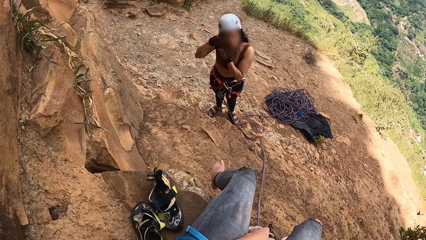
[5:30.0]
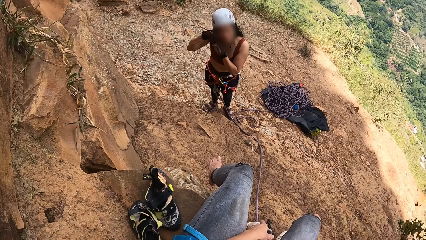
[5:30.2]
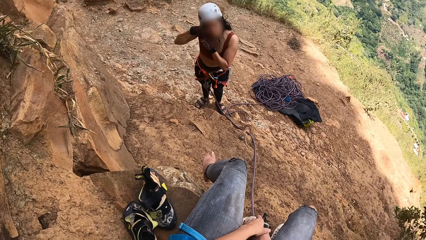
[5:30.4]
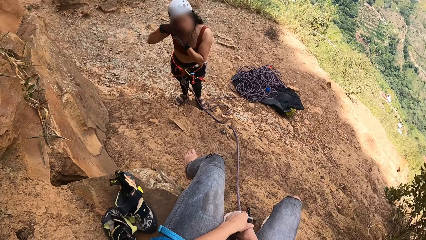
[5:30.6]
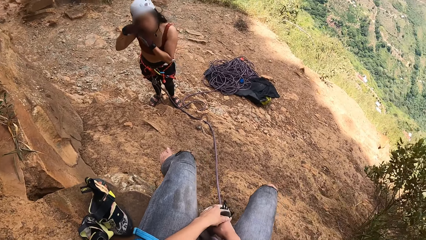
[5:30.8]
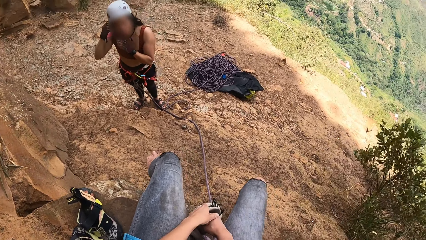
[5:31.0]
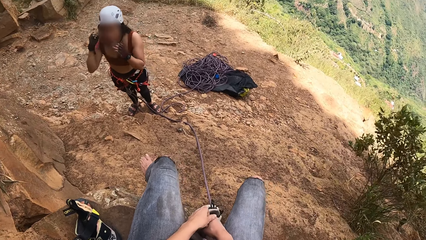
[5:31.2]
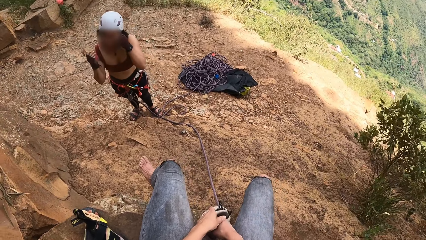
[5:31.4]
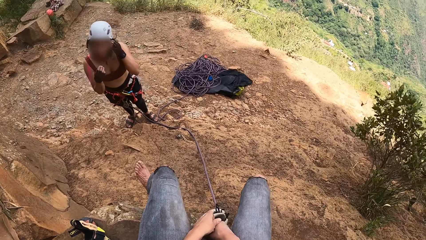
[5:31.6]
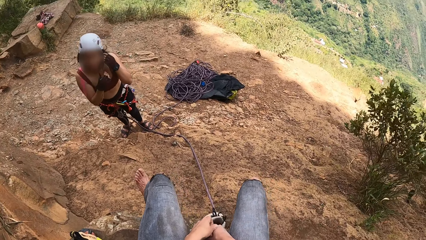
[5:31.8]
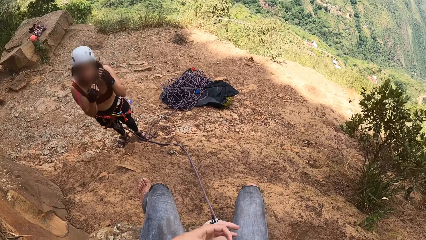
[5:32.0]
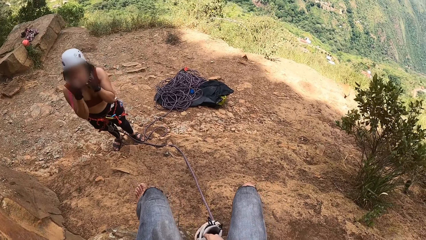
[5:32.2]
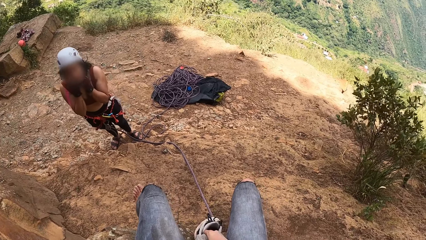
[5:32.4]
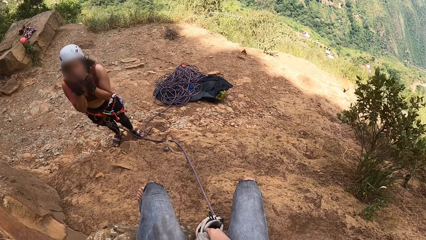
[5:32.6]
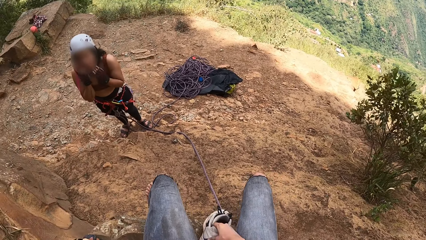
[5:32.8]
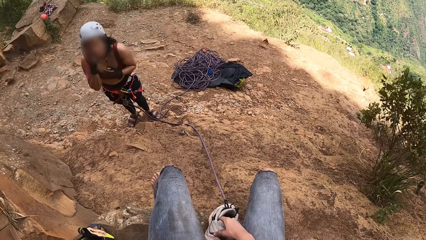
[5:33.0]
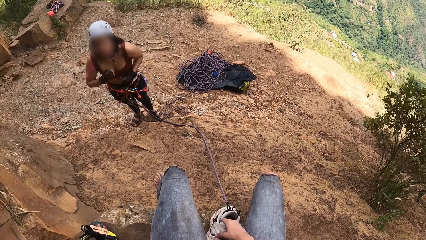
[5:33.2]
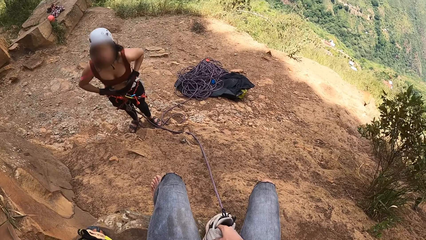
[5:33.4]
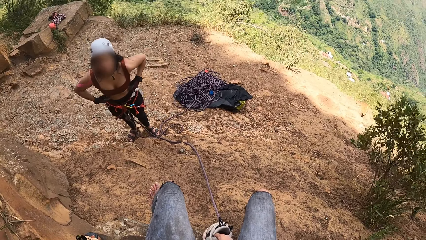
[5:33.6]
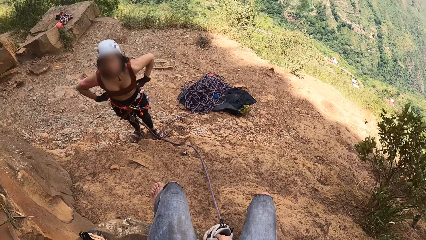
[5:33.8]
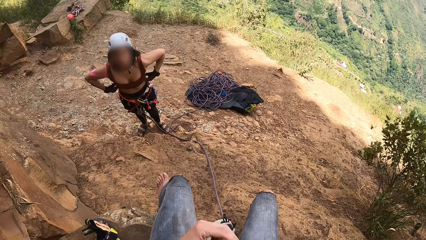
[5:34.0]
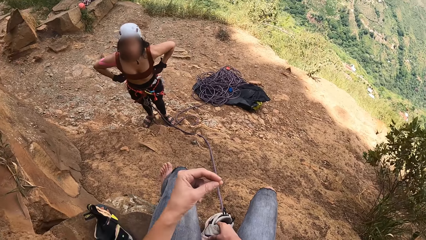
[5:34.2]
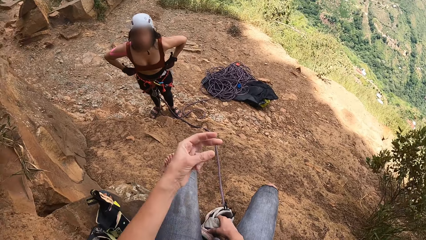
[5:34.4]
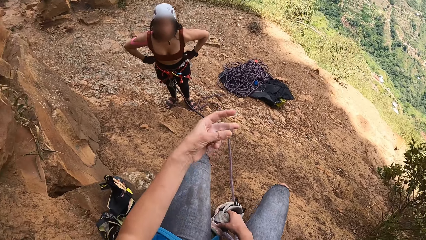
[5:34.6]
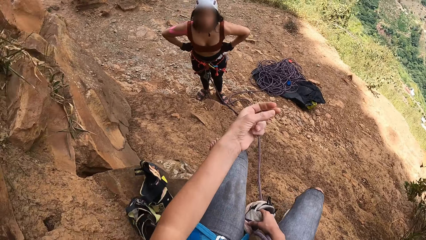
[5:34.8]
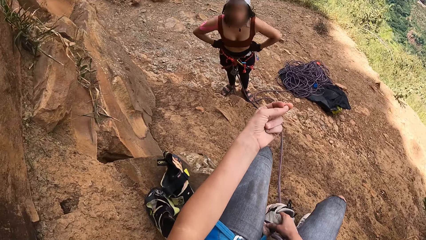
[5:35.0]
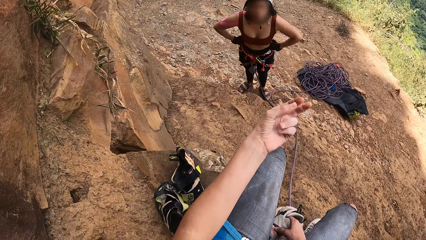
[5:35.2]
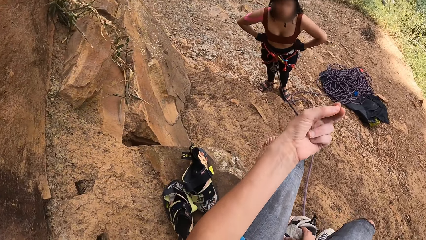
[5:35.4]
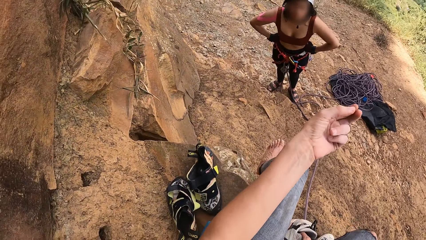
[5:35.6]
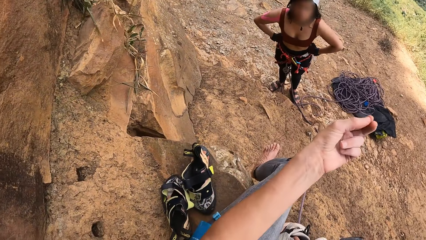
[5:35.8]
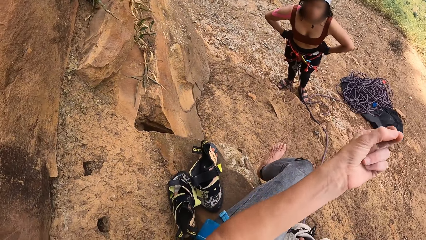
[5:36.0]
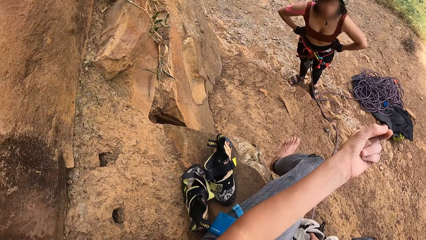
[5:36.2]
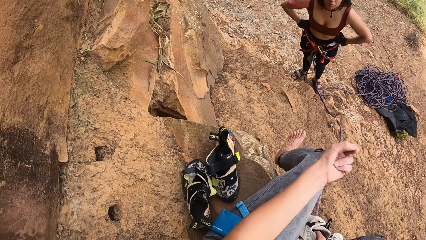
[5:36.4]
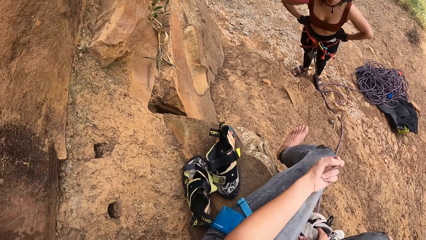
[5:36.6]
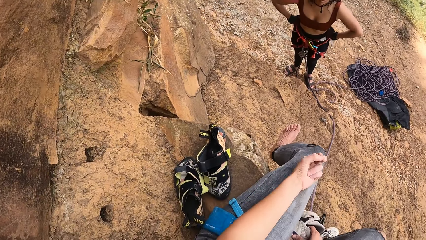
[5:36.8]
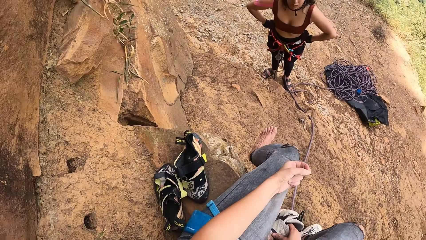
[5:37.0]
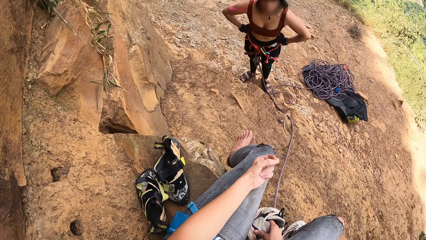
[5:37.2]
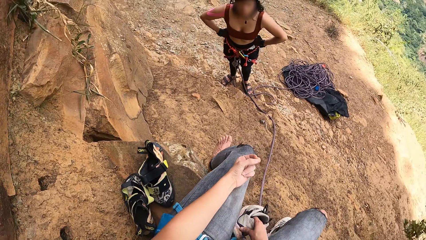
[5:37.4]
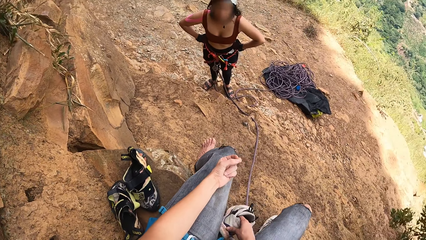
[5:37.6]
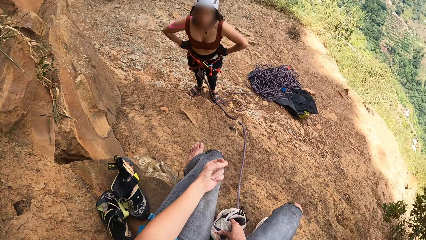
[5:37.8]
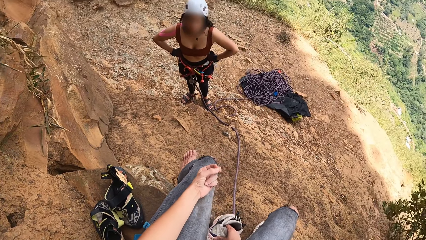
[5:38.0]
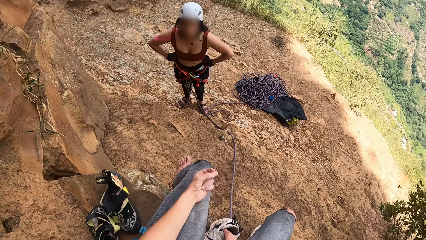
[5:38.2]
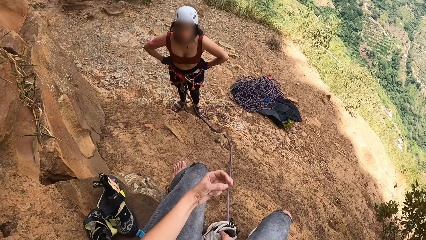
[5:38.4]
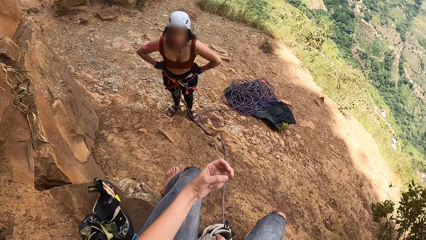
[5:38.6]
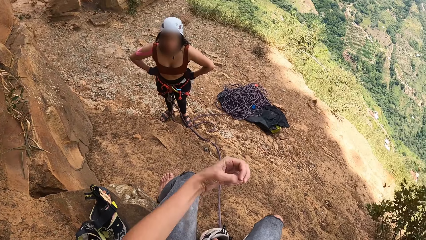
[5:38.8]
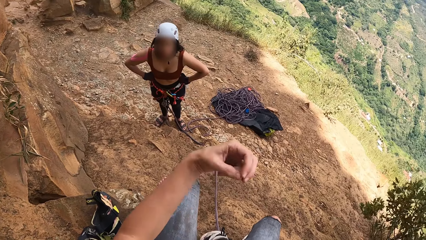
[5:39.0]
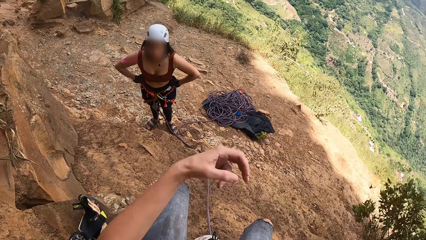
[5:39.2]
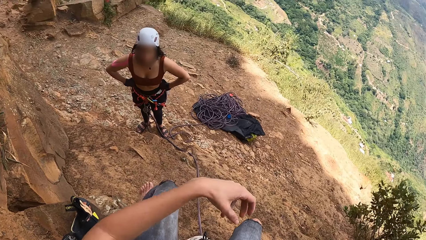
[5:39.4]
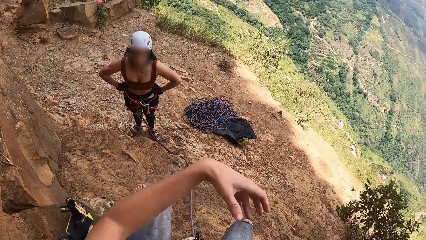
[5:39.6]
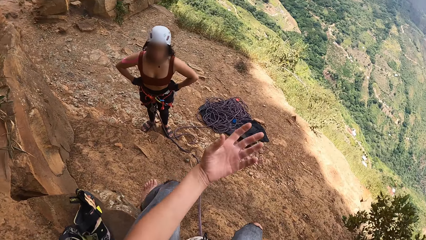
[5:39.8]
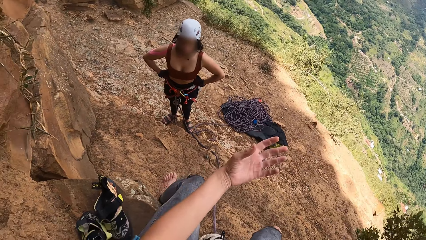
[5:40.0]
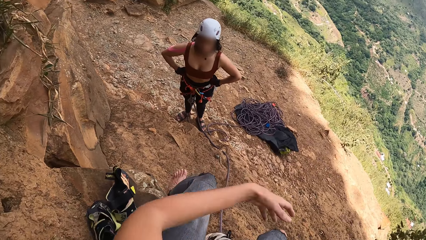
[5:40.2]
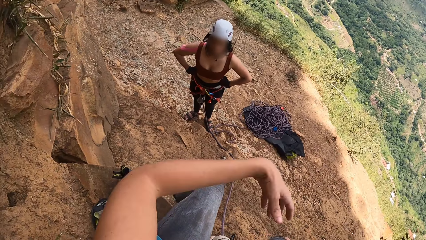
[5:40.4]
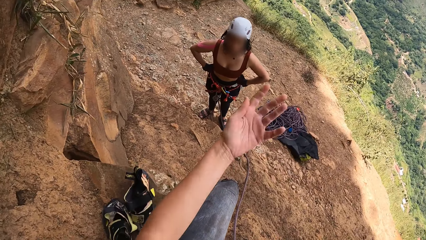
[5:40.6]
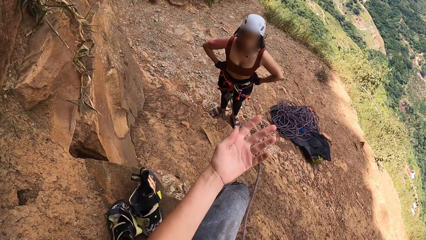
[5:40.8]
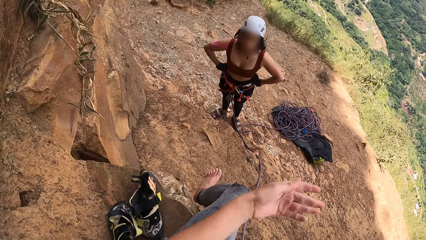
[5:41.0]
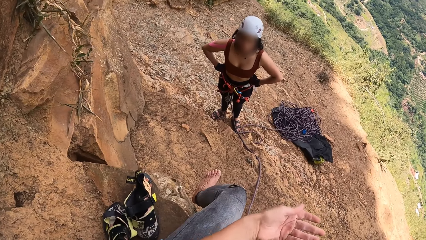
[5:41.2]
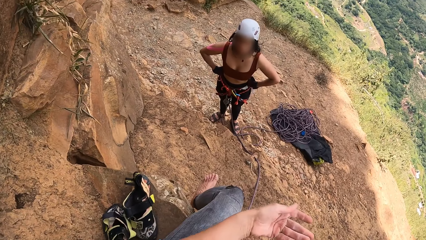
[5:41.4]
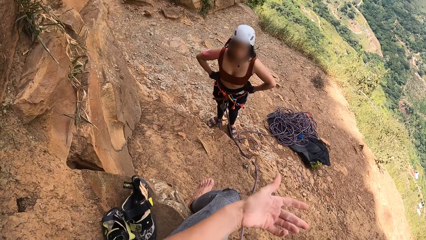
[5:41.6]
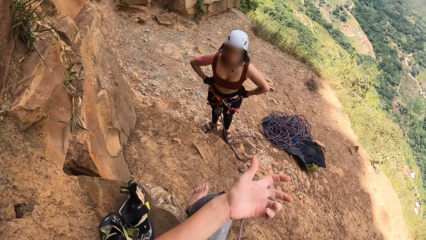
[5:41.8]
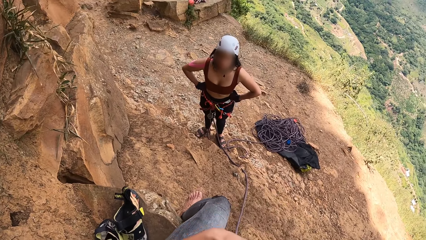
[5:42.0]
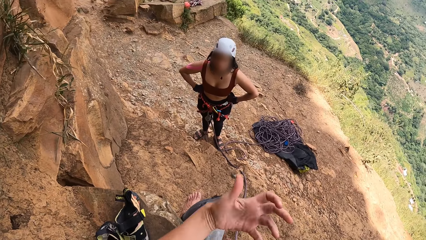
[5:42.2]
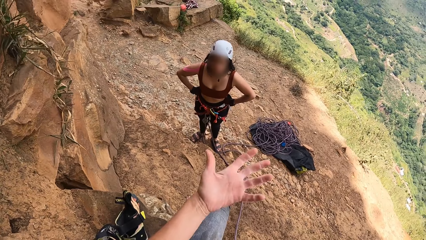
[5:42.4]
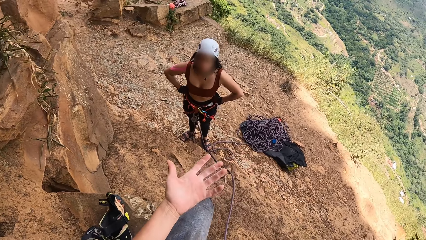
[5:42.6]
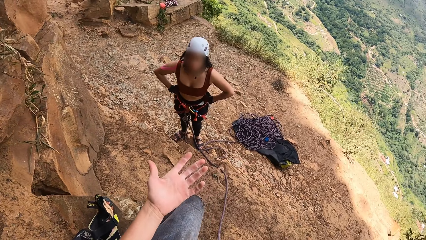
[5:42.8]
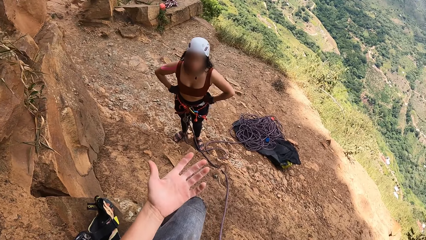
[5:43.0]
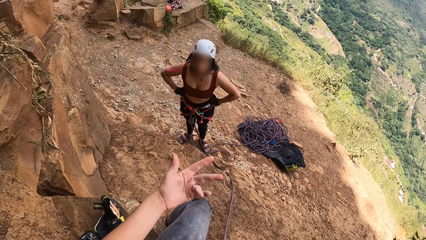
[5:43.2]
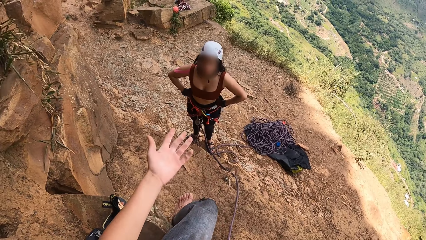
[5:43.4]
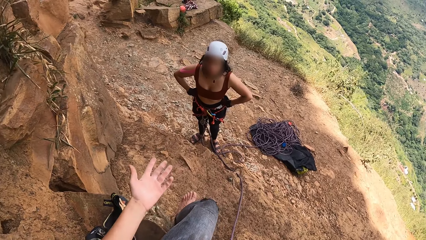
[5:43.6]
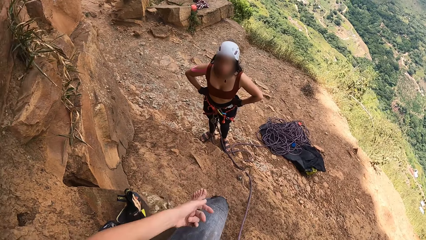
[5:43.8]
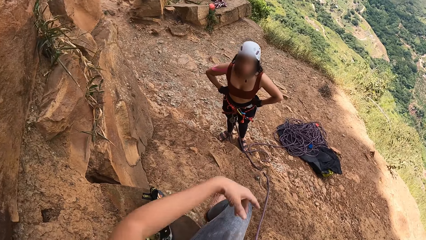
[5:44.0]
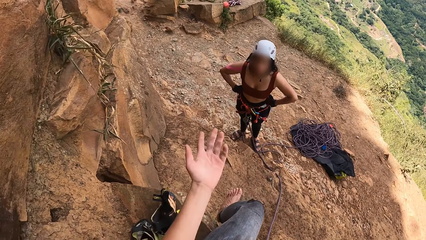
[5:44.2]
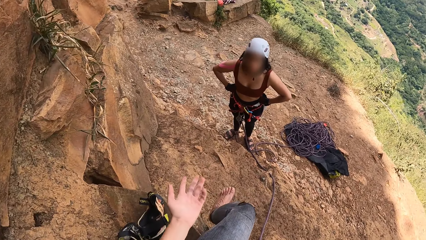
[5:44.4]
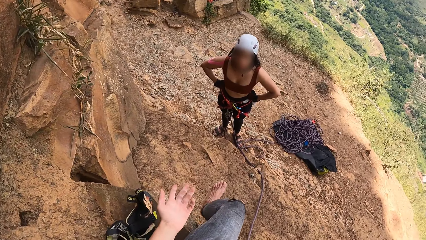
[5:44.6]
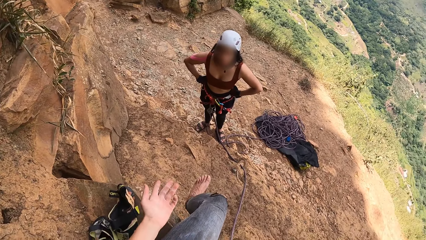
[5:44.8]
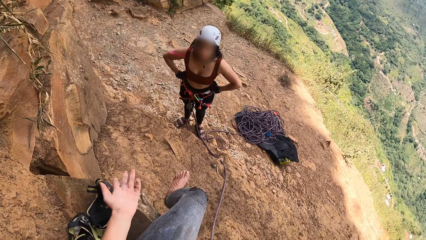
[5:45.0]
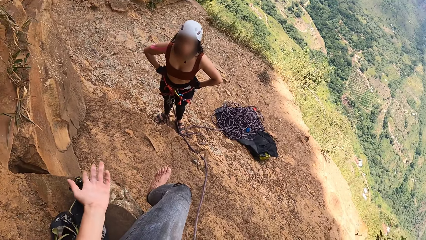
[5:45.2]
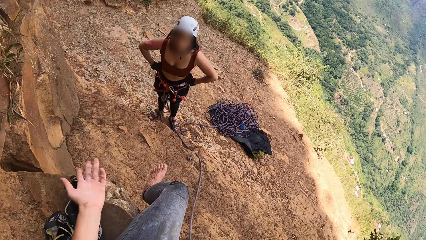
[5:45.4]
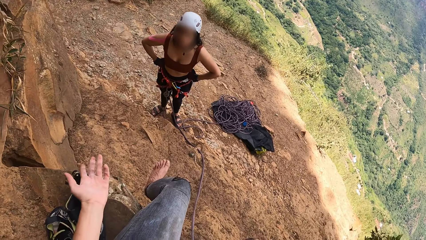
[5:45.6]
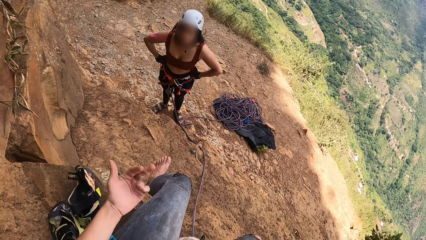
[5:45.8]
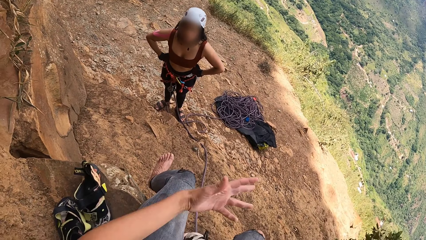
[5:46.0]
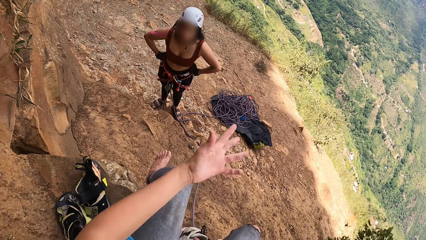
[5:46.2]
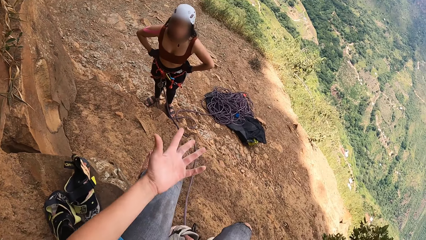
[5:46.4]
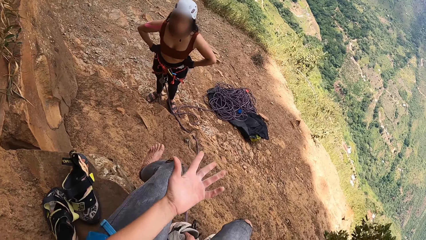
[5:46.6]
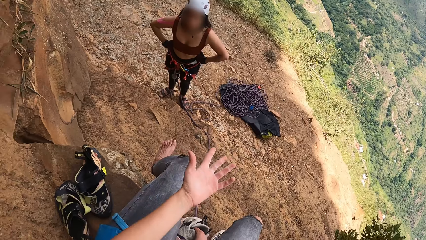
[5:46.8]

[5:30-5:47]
The camera wearer looks around. A lady grabs the mouth with both hands. The camera wearer touches her clothes. The lady touches the top with both hands. The camera wearer communicates with the lady. She moves her fingers. She converses with the lady. She moves her hands.
